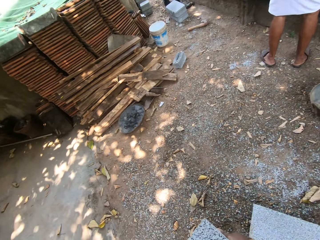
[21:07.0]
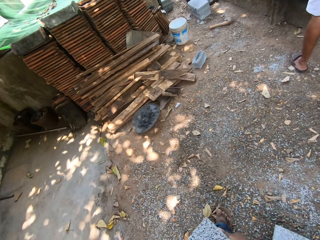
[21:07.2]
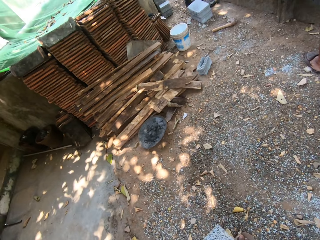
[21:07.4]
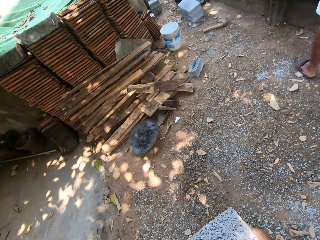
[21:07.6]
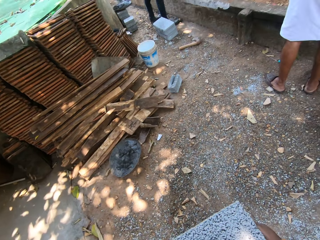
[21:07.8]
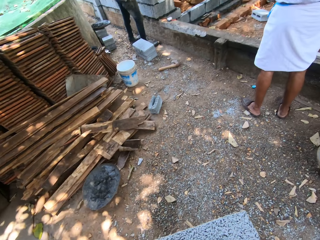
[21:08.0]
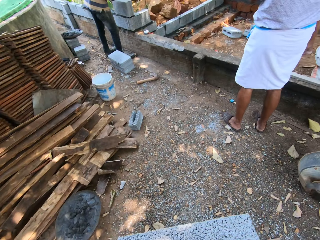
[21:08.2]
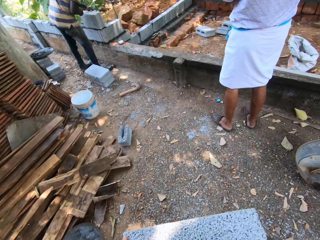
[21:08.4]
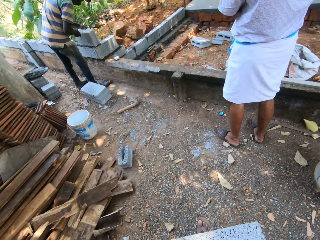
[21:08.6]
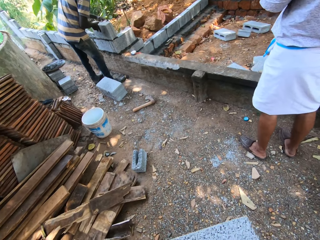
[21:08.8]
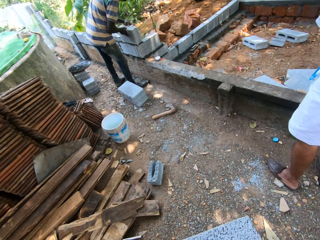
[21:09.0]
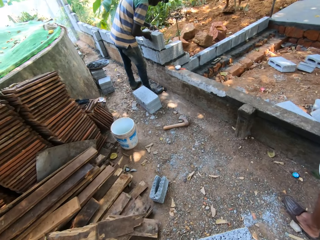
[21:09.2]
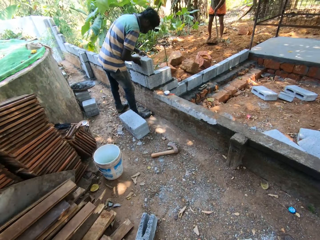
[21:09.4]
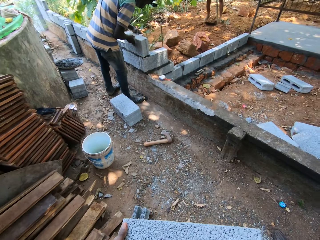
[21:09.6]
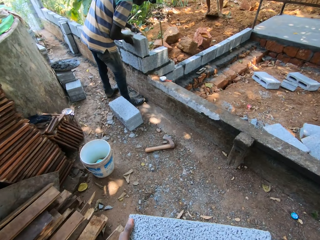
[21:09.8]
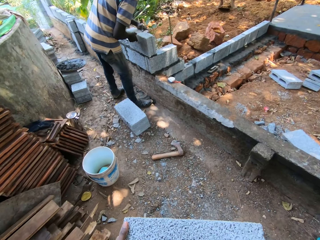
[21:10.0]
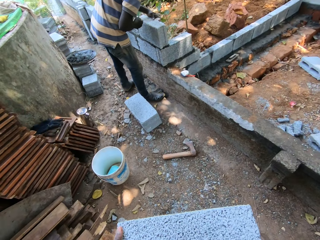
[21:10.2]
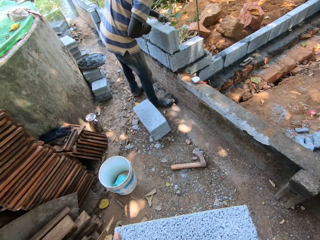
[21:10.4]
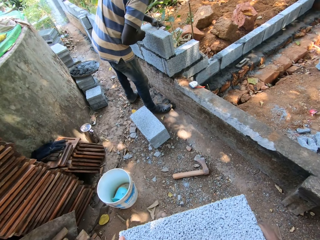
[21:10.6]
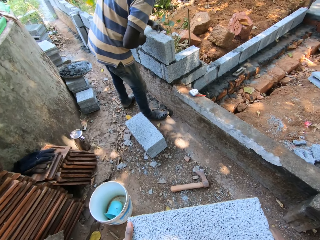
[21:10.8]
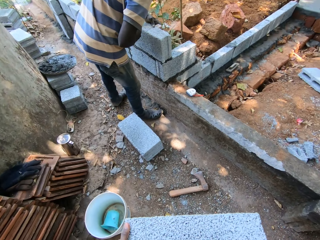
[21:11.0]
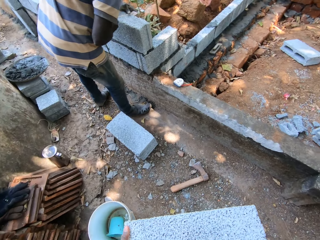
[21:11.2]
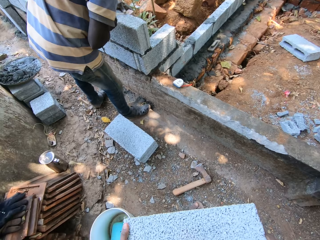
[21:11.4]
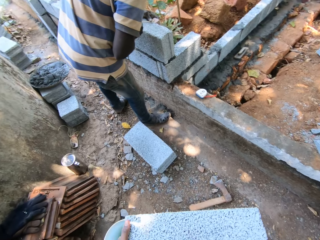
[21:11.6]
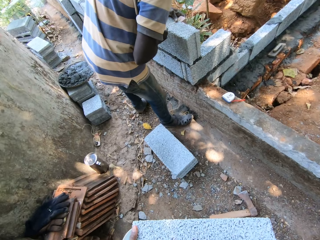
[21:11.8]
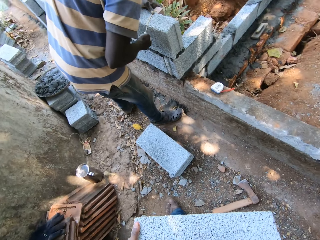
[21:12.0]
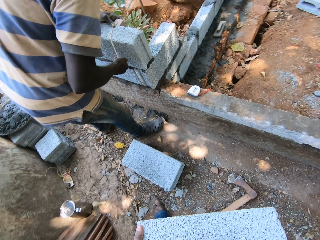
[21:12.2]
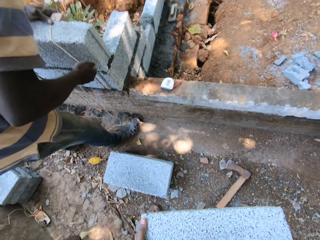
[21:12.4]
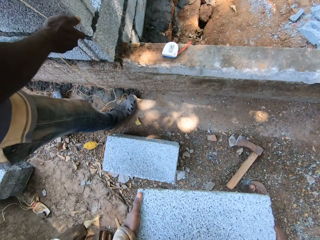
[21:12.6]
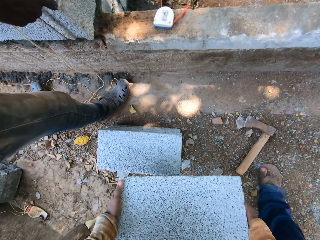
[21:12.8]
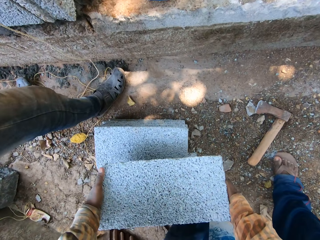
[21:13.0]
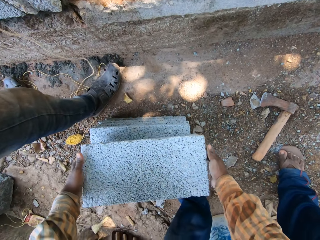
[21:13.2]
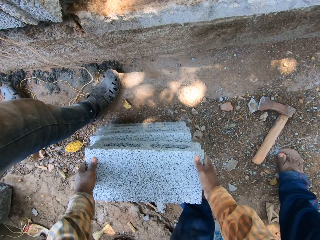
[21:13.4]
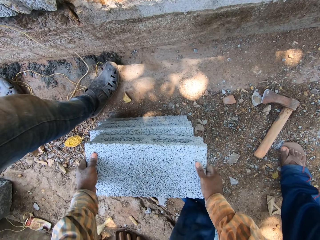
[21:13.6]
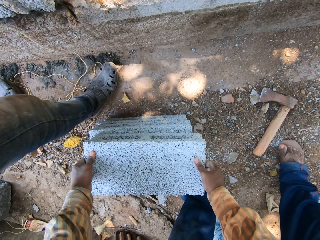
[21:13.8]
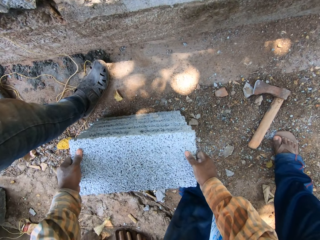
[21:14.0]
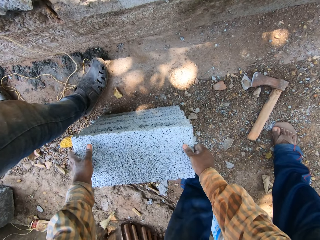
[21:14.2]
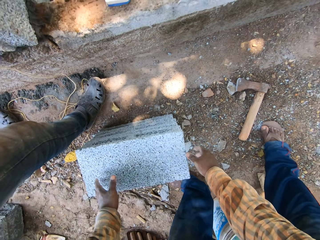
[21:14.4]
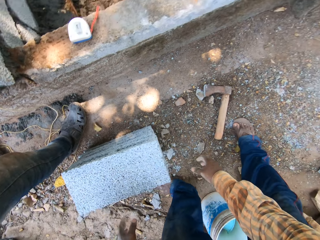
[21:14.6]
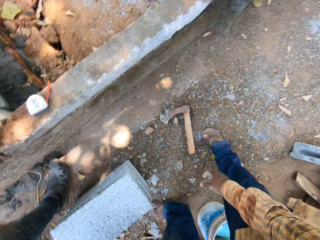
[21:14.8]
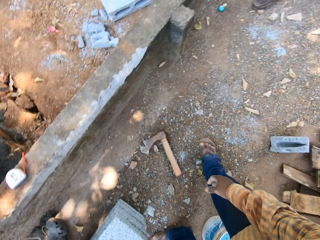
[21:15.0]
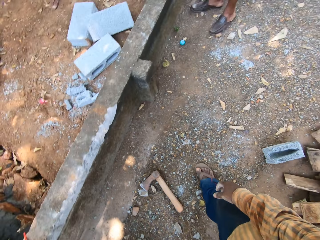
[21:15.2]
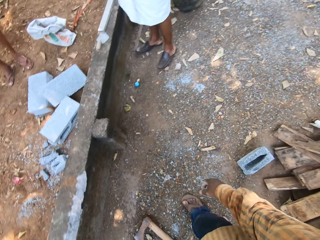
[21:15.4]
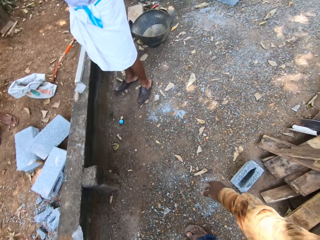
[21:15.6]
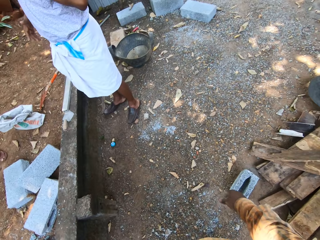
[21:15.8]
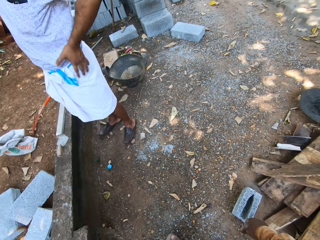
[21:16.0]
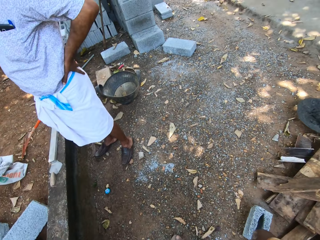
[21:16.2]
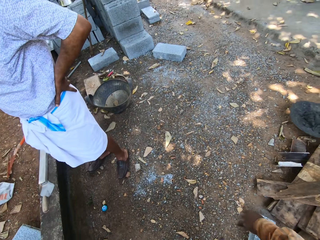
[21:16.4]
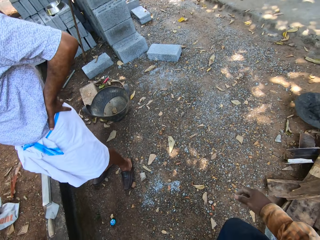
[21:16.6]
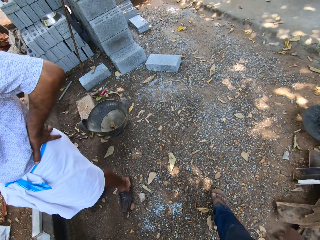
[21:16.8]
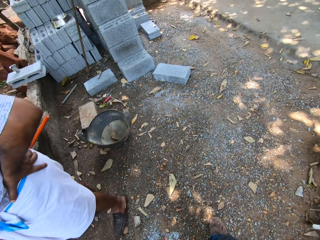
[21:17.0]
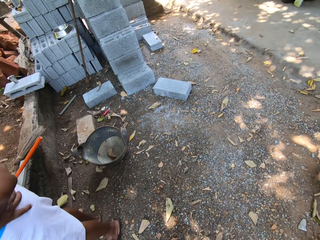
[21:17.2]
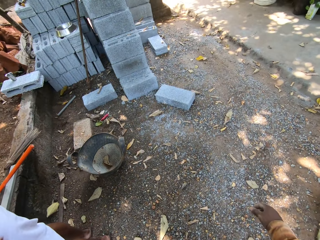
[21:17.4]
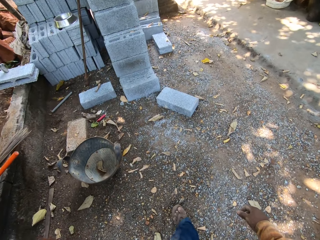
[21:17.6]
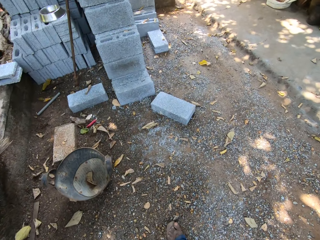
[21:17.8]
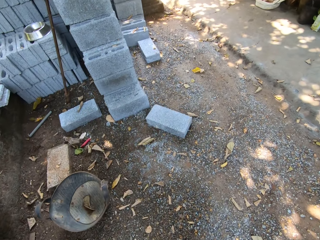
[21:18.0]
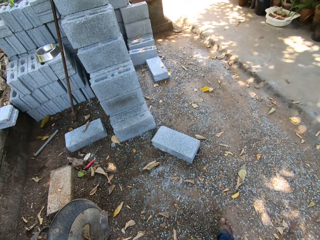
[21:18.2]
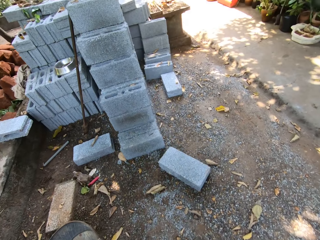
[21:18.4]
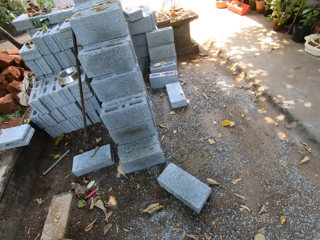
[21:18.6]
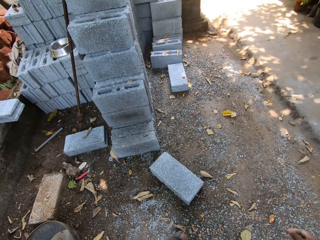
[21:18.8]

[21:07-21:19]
The camera wearer places the block on the stack of blocks with both hands. A man holds his waist with his left hand.

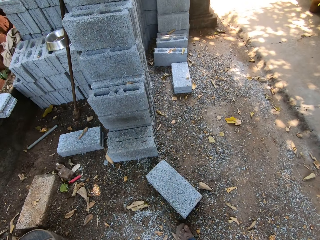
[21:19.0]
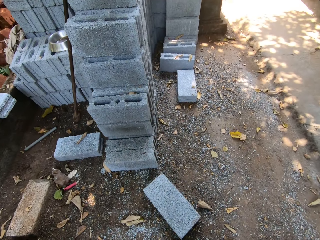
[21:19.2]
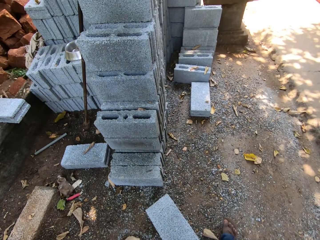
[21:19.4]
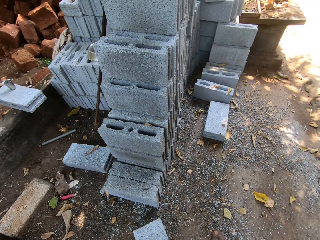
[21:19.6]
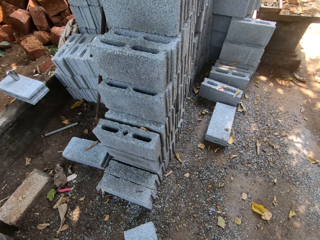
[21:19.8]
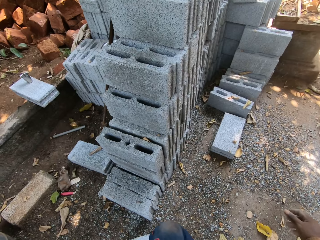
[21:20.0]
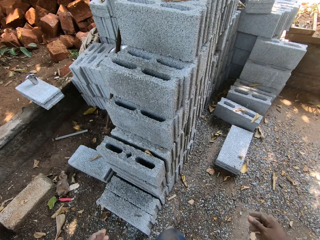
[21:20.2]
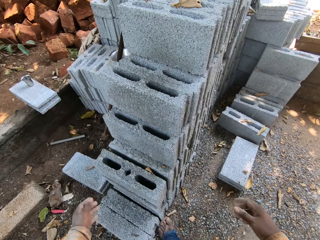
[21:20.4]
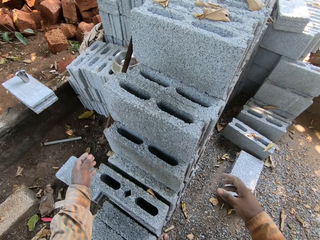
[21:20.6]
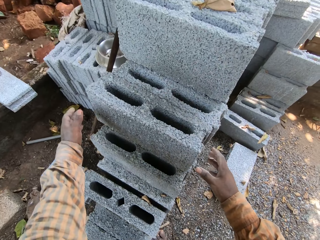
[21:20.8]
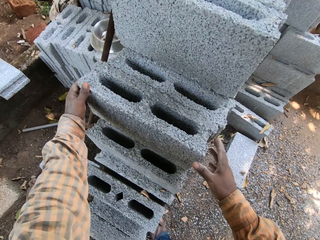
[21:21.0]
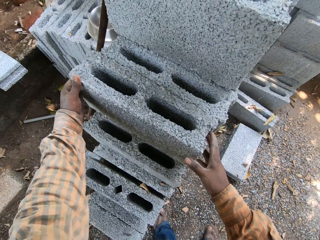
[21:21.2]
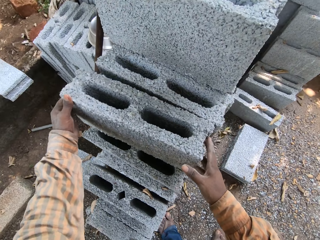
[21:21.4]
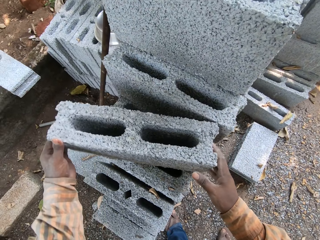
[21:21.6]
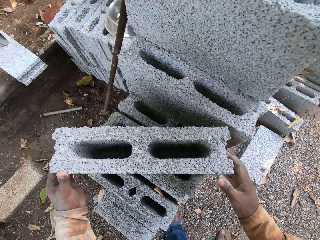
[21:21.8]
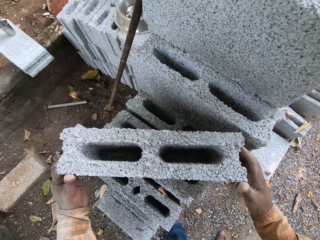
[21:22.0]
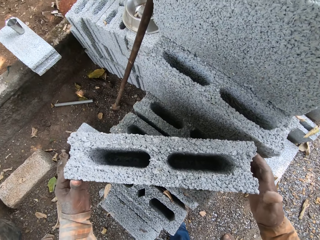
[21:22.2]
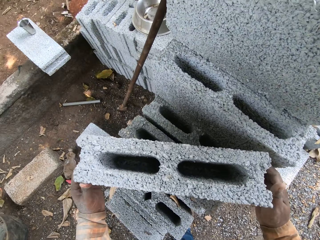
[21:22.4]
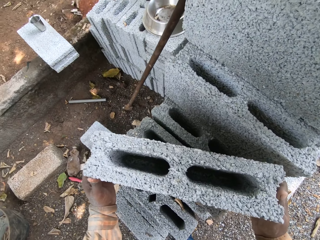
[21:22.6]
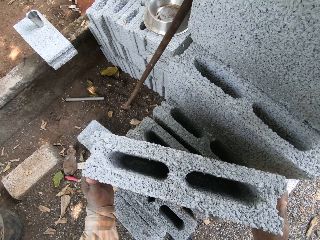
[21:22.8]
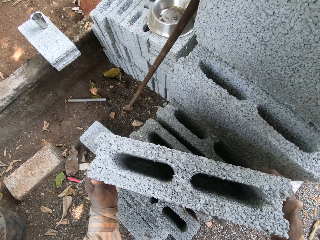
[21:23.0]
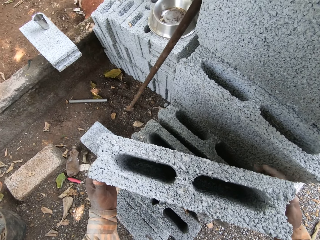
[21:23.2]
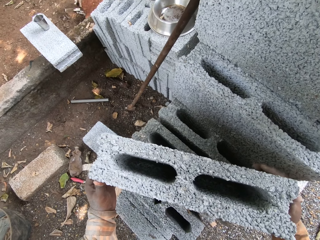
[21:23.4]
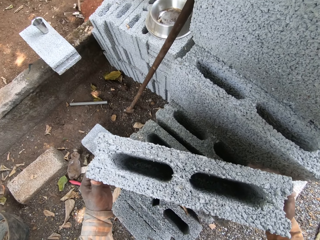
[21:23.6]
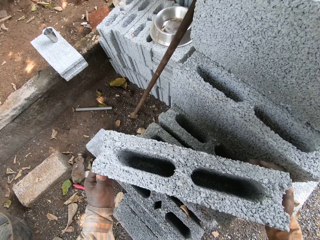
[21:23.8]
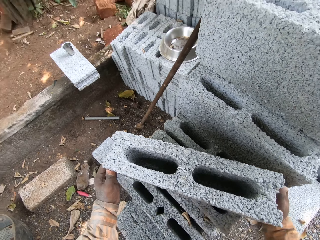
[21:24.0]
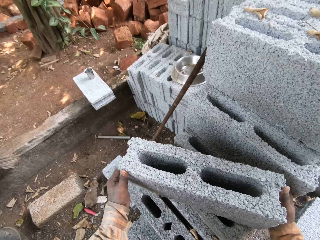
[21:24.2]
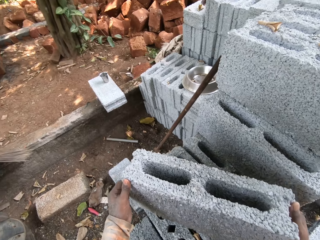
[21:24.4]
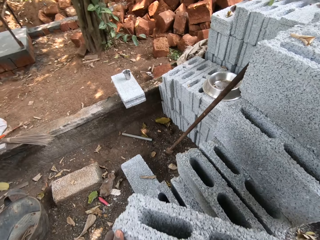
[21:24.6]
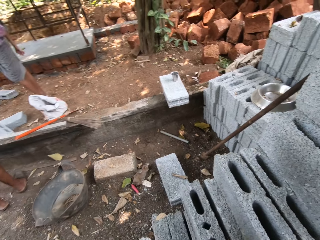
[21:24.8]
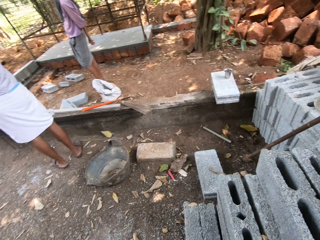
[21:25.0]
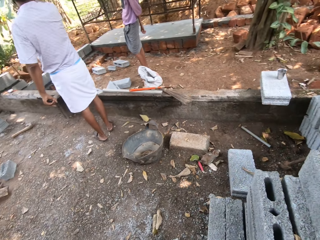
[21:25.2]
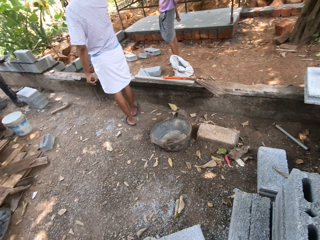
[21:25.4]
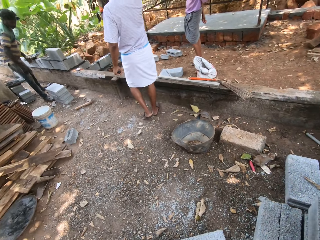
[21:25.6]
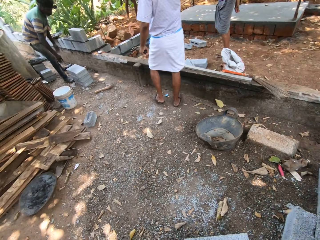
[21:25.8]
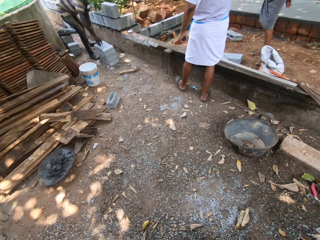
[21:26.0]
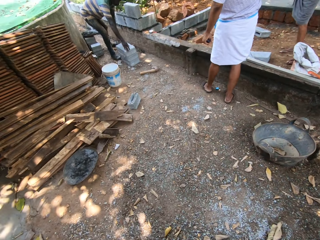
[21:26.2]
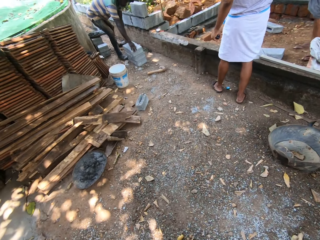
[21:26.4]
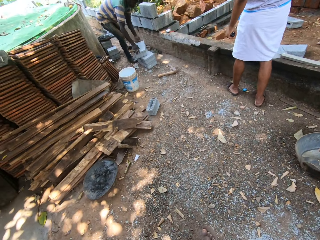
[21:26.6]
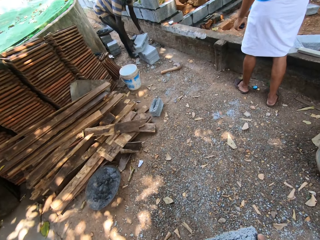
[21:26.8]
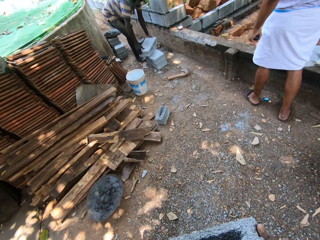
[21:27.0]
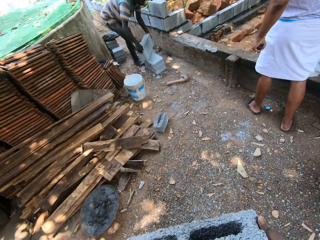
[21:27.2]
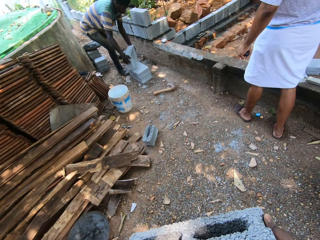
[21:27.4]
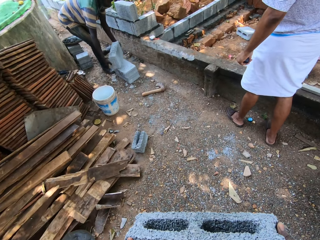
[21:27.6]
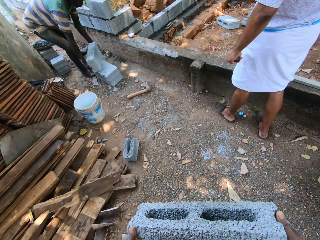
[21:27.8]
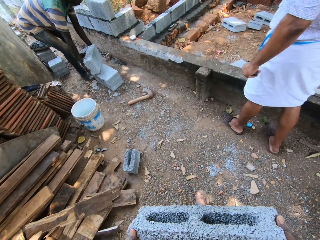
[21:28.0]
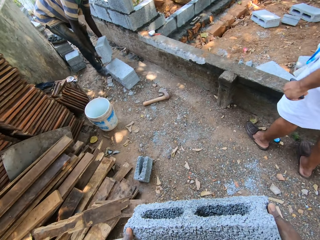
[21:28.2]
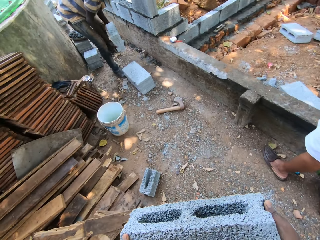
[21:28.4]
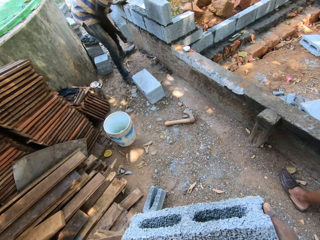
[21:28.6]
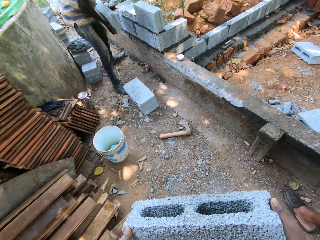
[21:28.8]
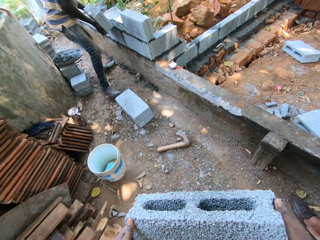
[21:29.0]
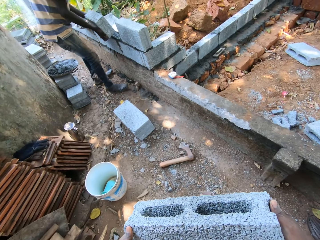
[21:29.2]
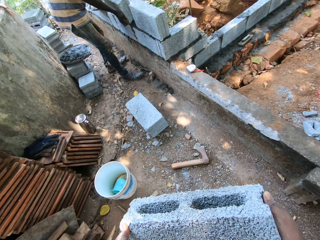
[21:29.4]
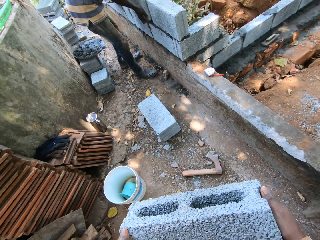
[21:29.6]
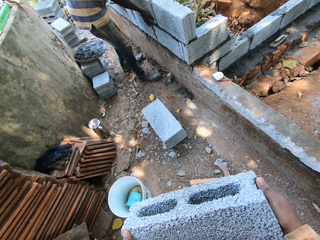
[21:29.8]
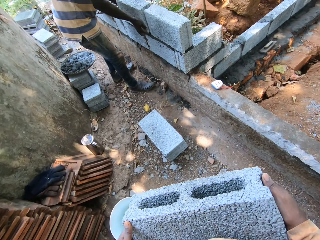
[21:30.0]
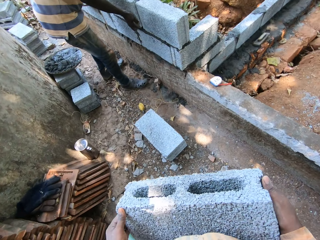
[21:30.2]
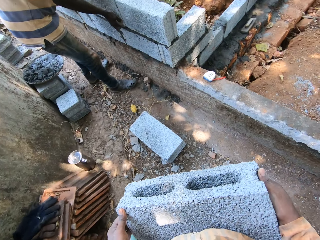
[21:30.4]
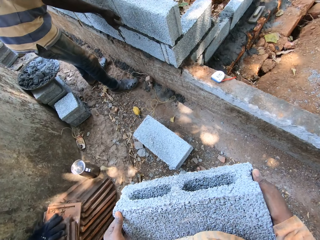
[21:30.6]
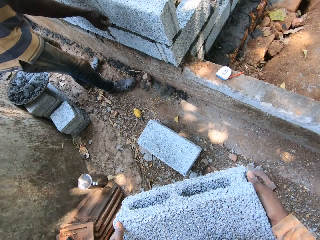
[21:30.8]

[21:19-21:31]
The camera wearer moves a piece of block on a stack of blocks with both hands and picks a piece of block from the stack of blocks with both hands. A man picks a block from the ground with both hands. The man places the brick on the wall with both hands.
